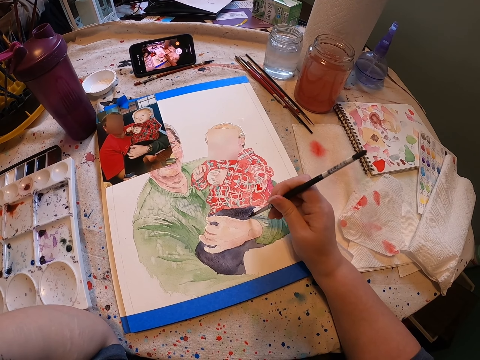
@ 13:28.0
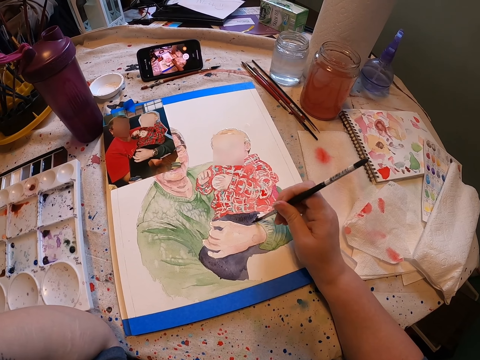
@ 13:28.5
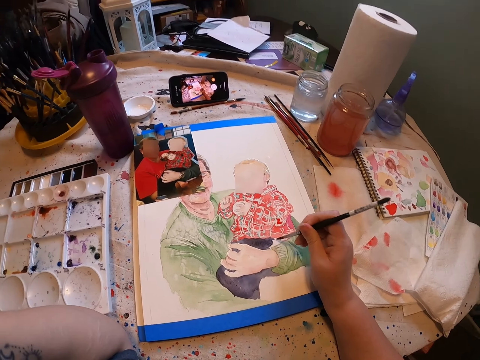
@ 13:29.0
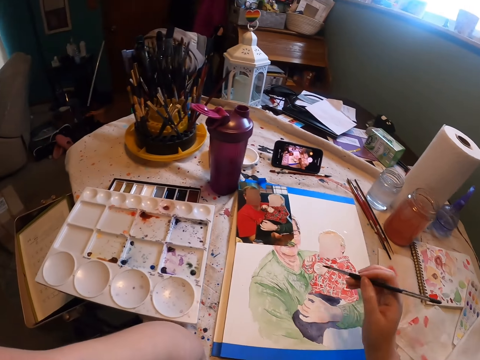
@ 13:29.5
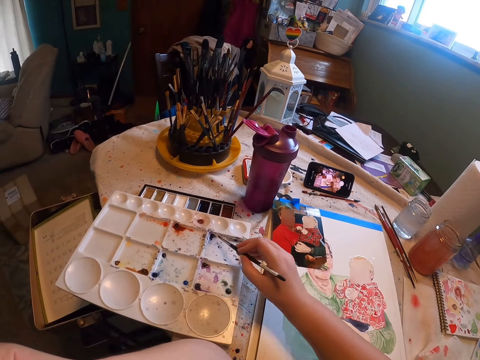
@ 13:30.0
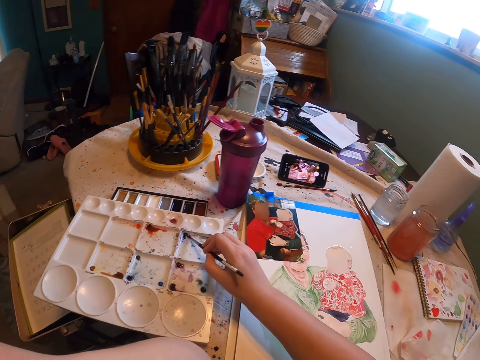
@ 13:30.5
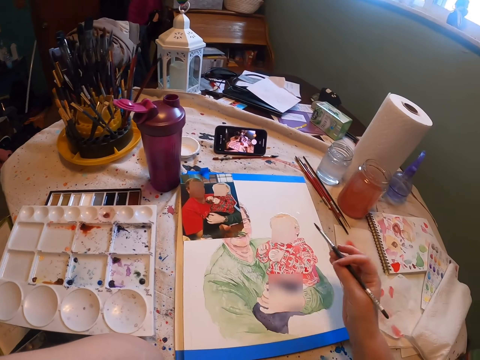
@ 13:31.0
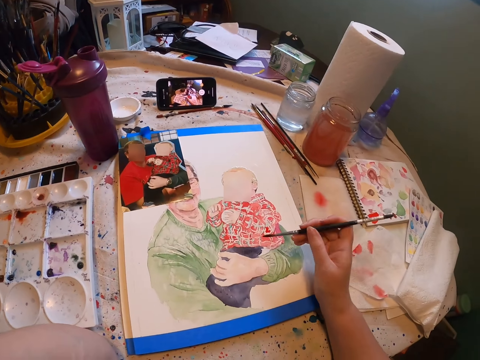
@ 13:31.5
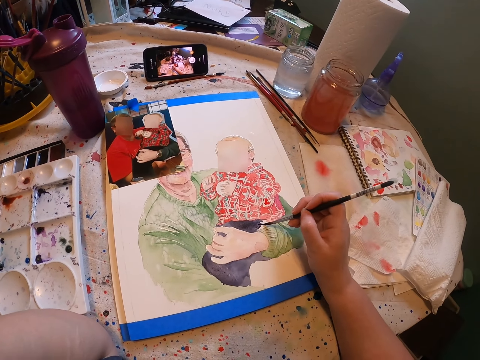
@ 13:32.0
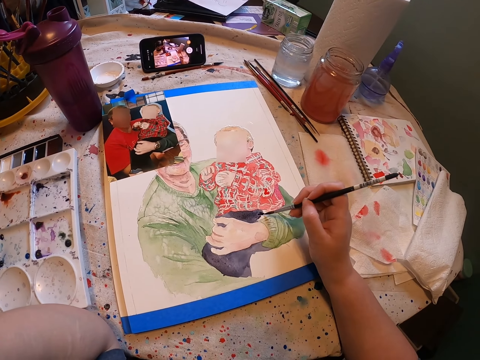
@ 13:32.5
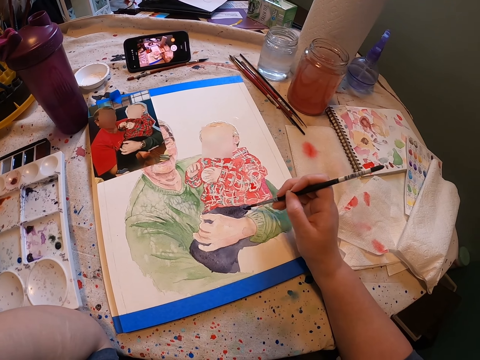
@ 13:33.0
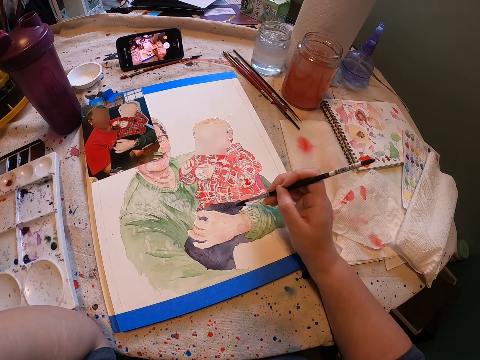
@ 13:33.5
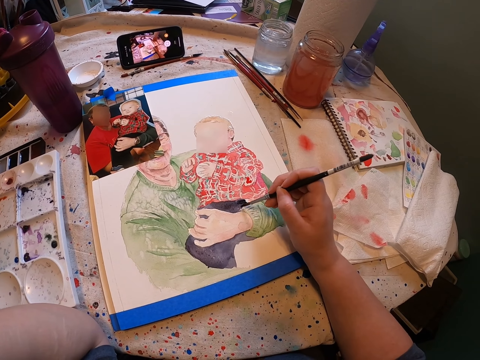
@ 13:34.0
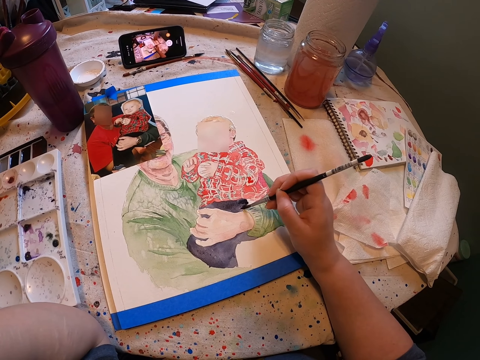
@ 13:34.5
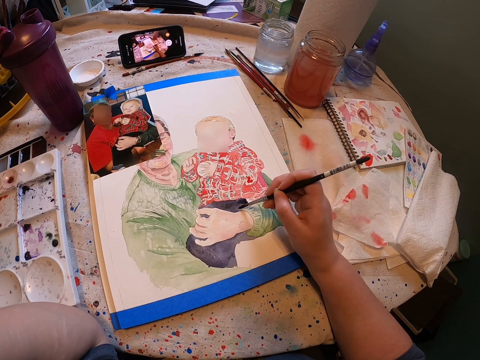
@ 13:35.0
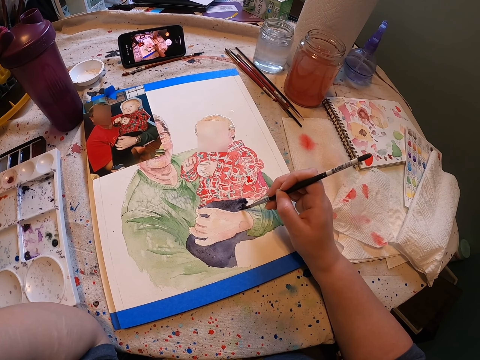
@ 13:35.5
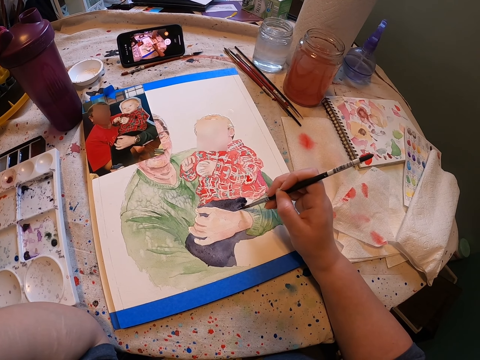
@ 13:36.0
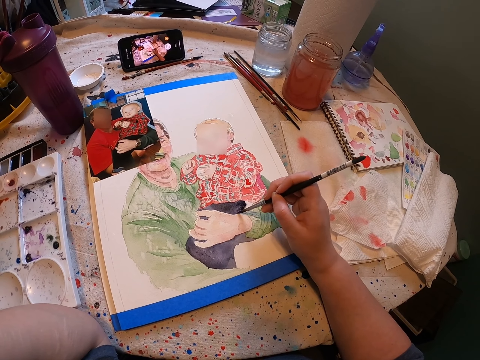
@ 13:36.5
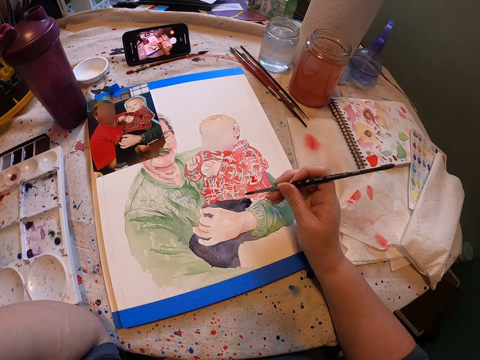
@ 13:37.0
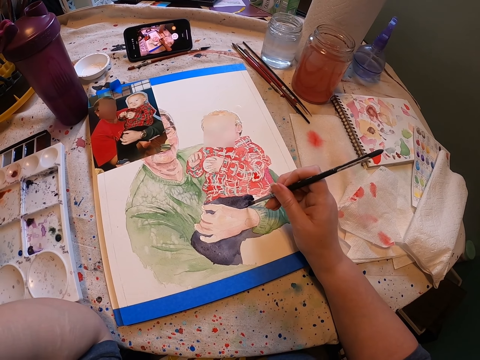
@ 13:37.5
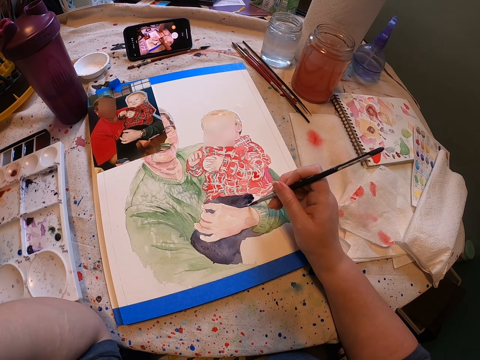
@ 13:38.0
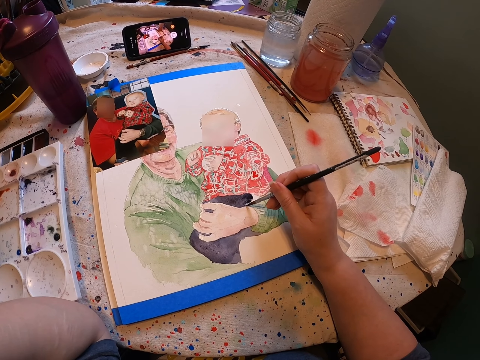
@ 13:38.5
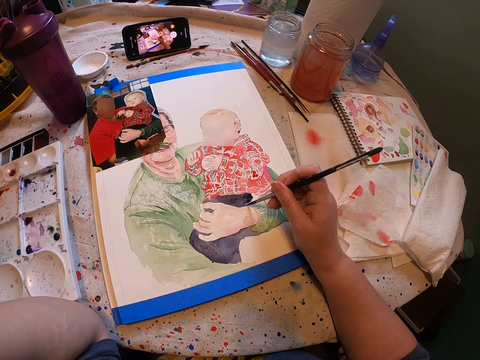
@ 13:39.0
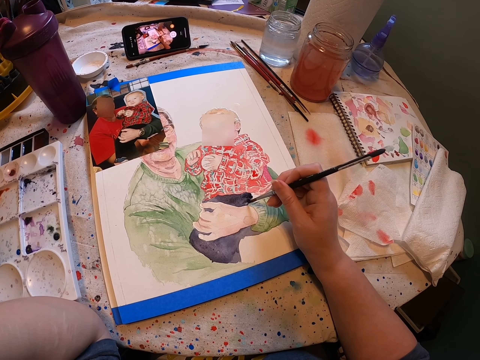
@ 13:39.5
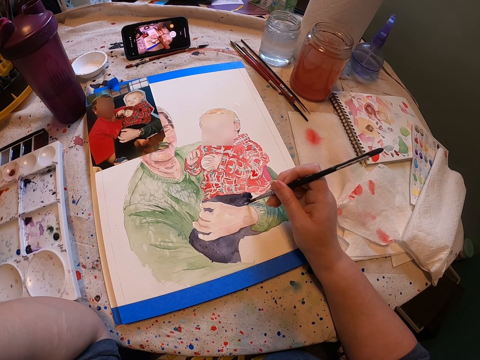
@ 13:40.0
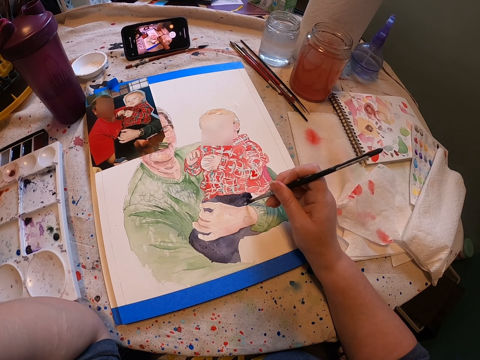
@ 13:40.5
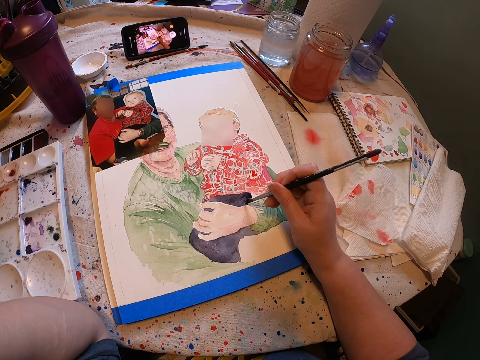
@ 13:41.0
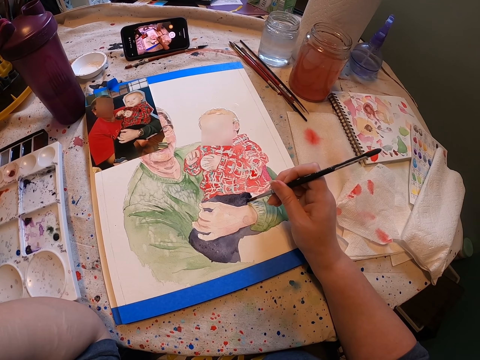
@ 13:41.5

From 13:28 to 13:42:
The camera wearer rubs the paint brush on the empty palette. They paint the painting with the paint brush.

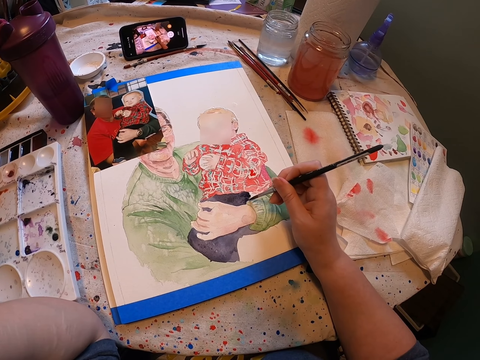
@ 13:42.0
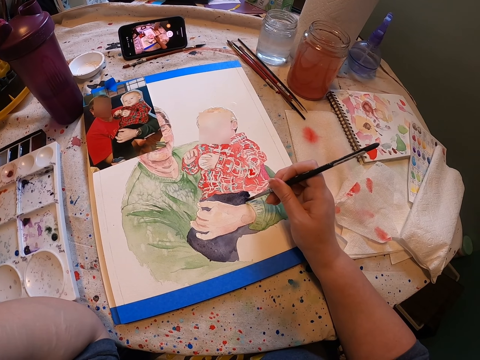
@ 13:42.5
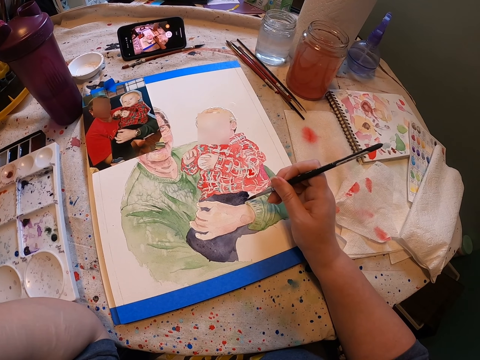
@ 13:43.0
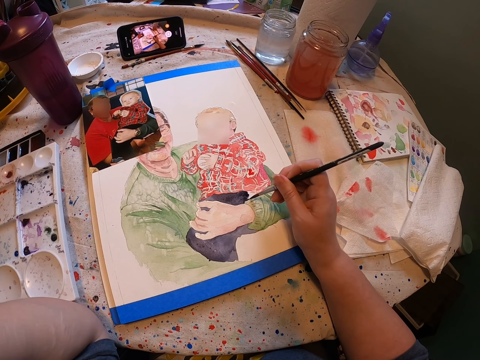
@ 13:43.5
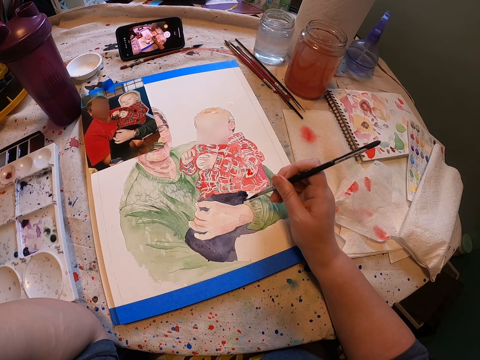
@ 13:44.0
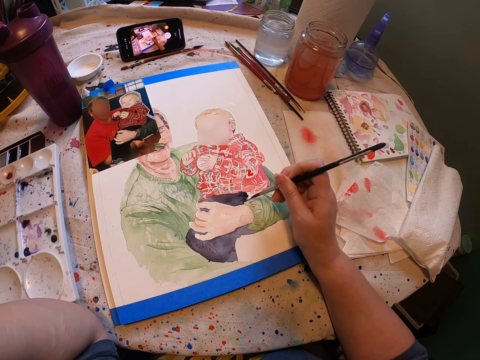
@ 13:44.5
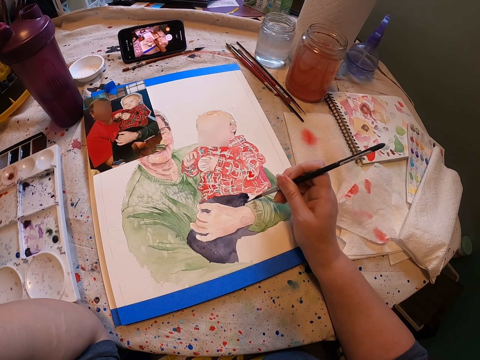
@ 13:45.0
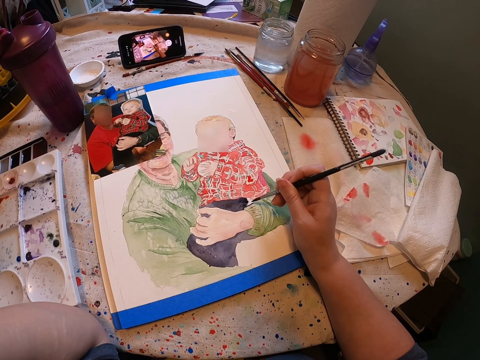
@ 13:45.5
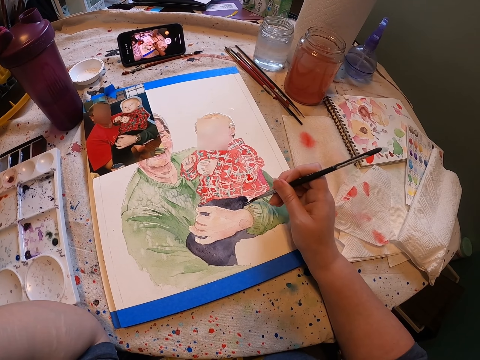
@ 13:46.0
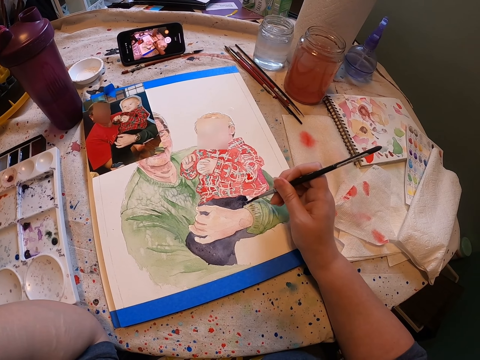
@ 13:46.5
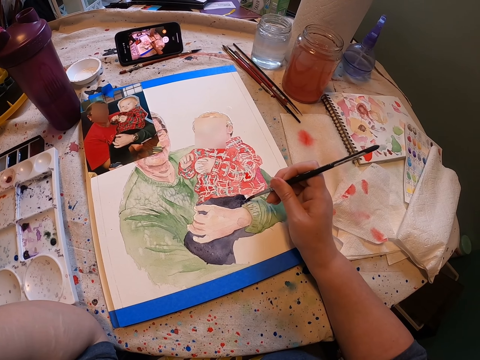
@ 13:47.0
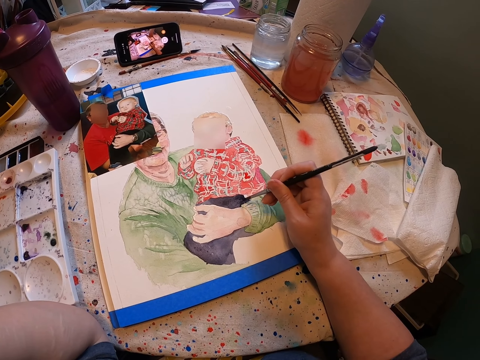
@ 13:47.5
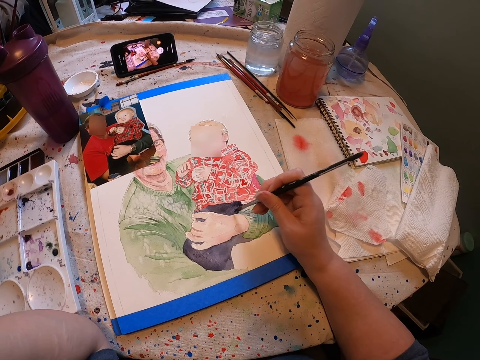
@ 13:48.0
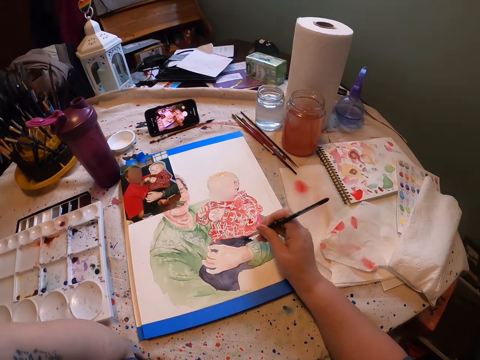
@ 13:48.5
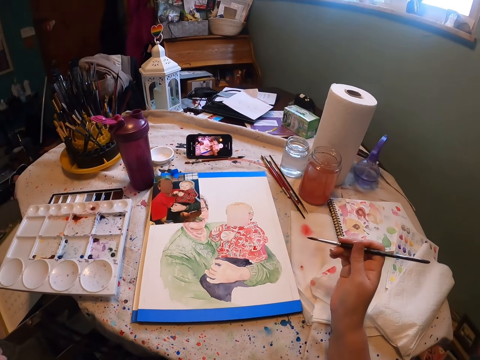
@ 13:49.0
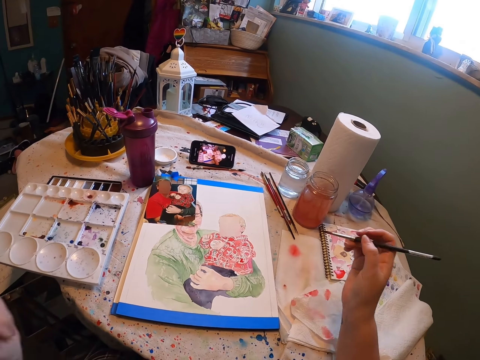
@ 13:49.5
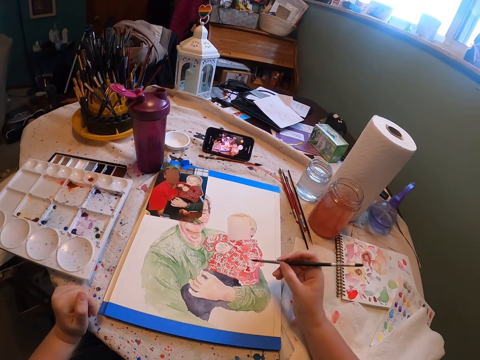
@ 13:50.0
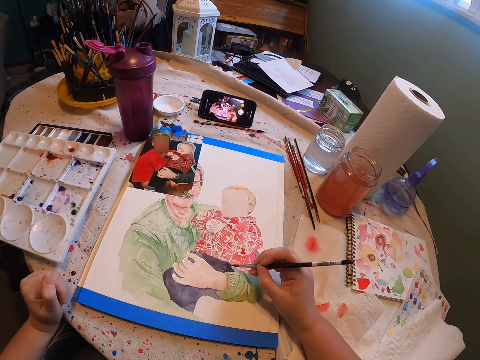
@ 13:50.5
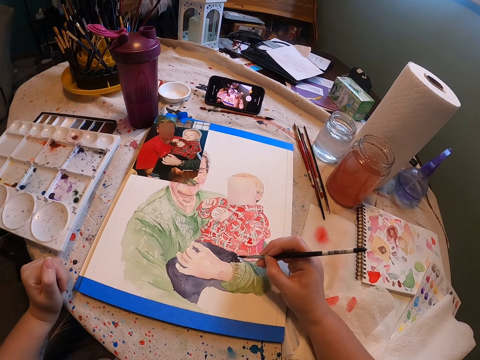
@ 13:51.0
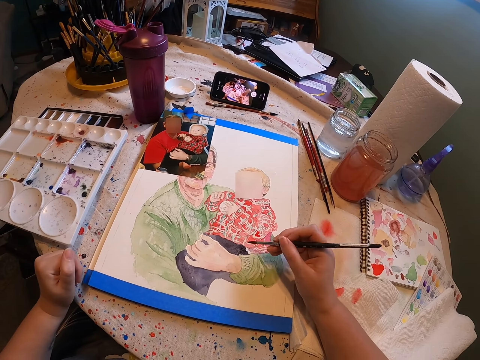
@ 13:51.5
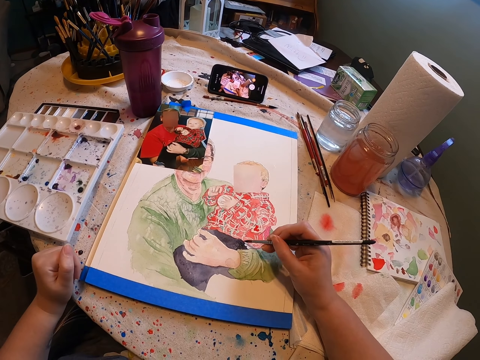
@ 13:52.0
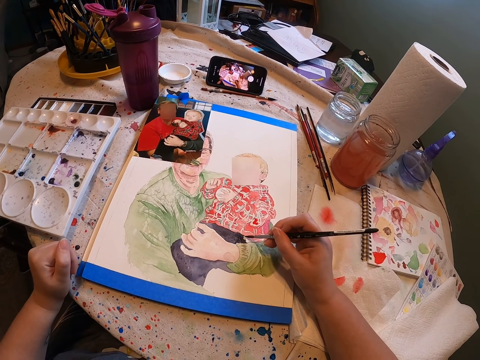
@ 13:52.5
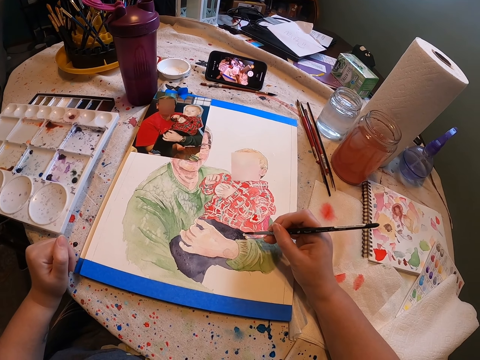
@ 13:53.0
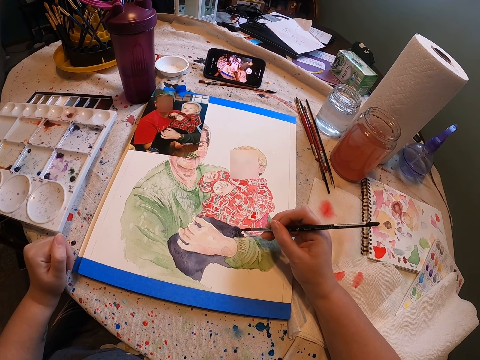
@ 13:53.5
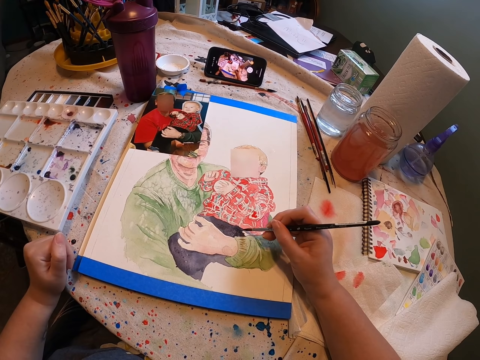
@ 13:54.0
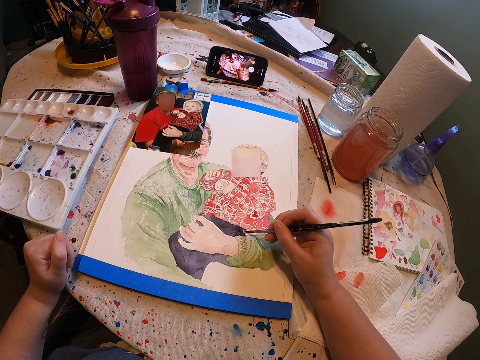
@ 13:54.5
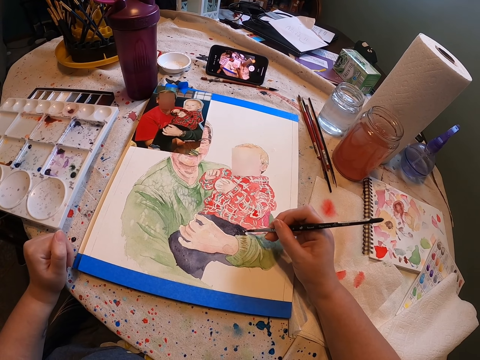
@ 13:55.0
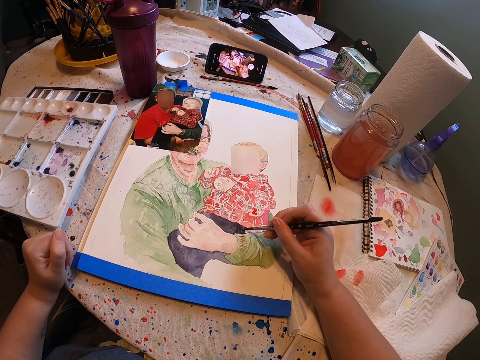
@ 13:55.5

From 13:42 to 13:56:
The camera wearer looks at the painting. They paint the painting with the paint brush.
